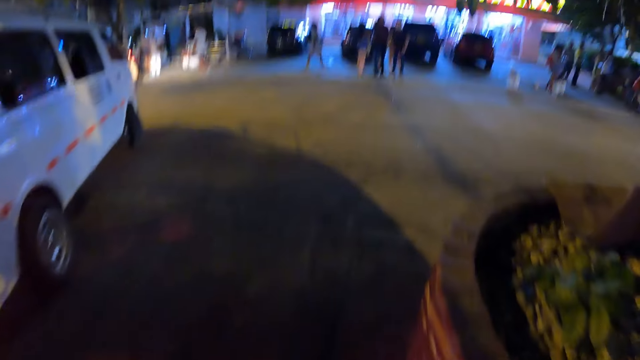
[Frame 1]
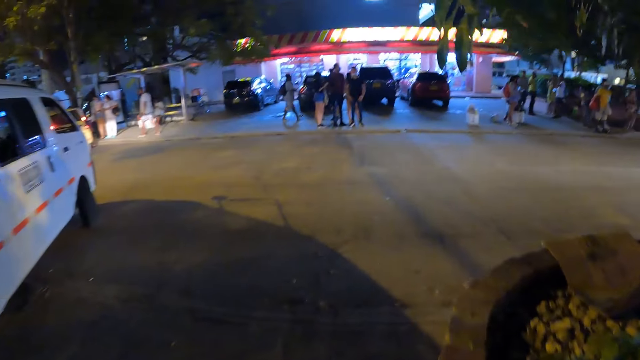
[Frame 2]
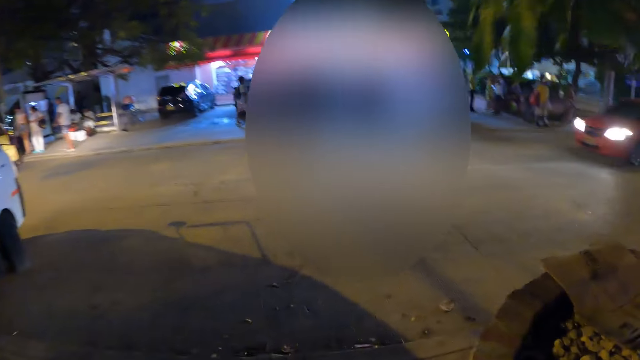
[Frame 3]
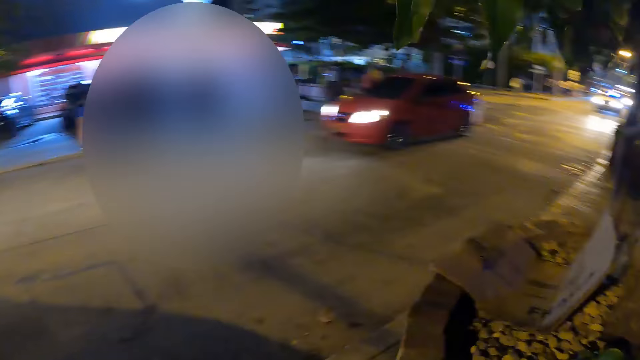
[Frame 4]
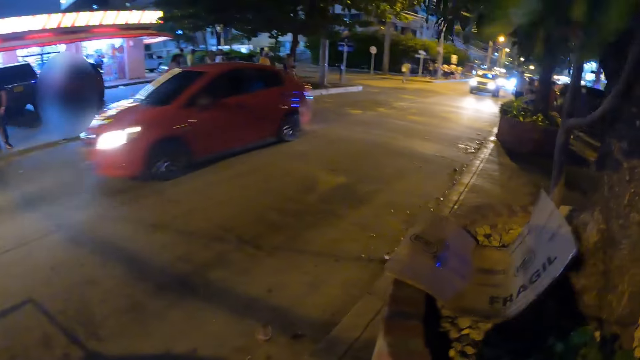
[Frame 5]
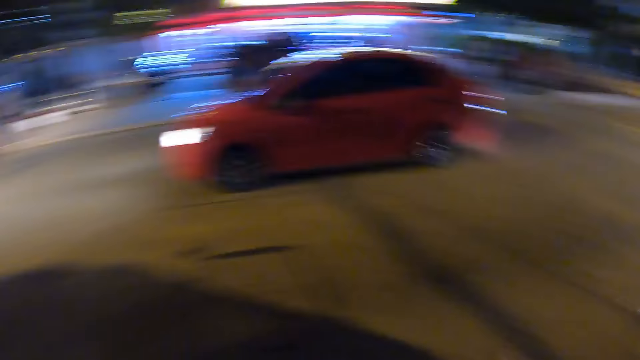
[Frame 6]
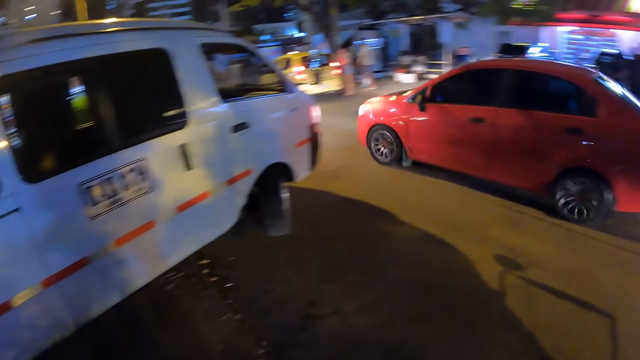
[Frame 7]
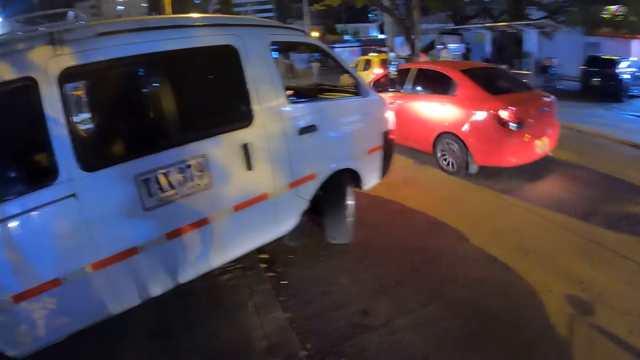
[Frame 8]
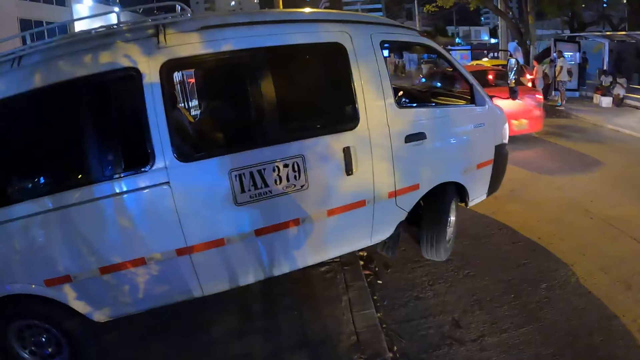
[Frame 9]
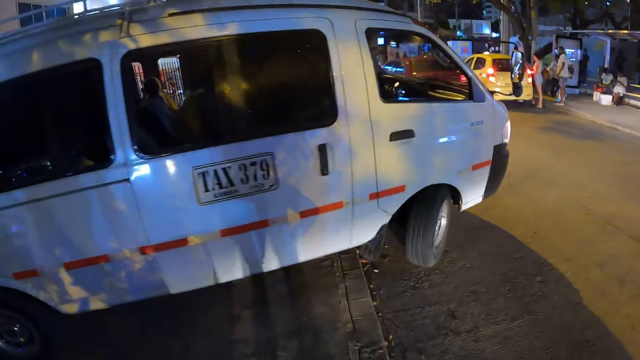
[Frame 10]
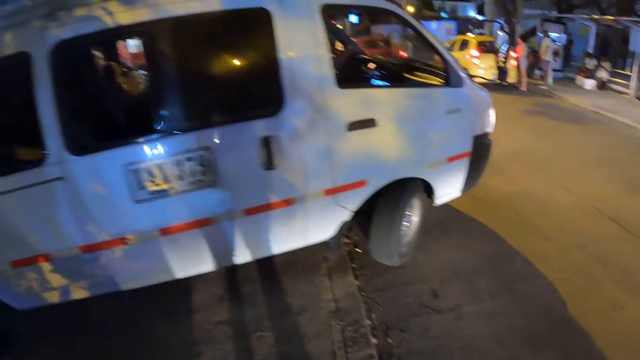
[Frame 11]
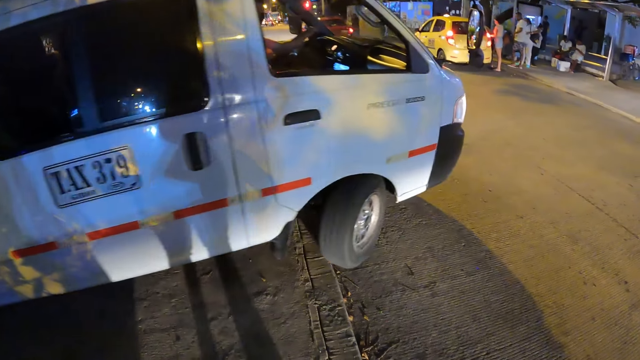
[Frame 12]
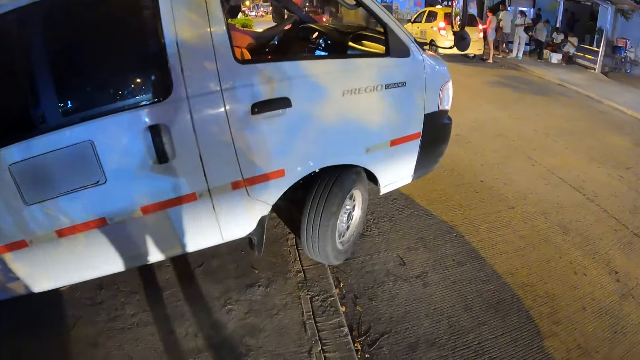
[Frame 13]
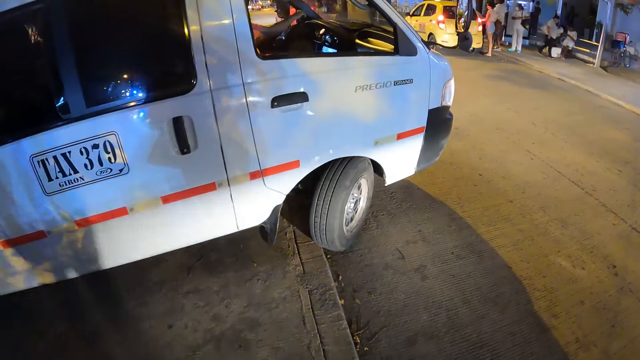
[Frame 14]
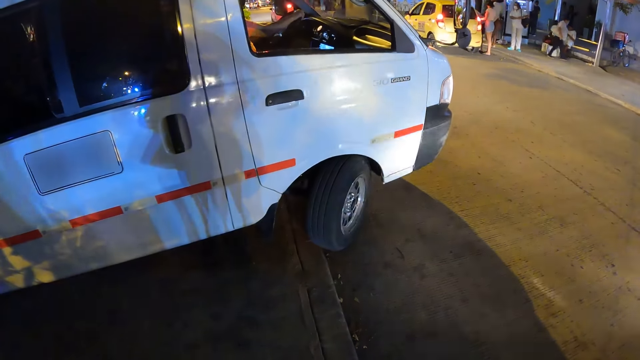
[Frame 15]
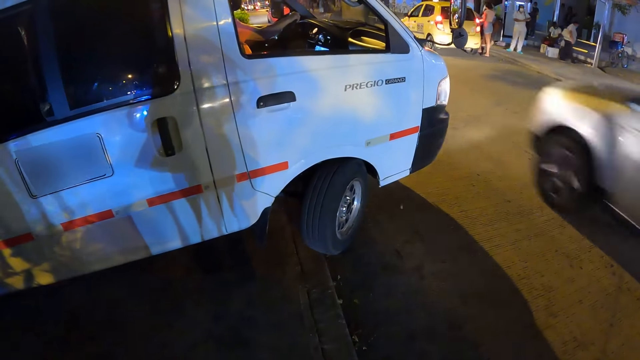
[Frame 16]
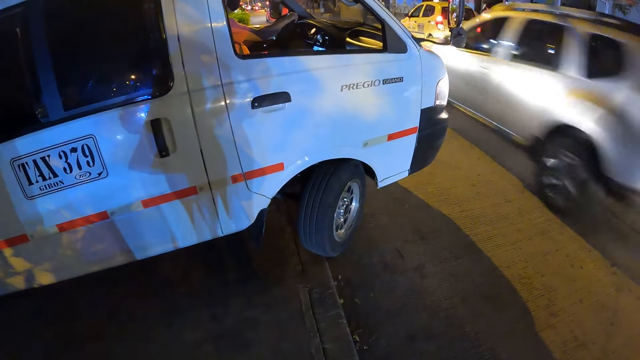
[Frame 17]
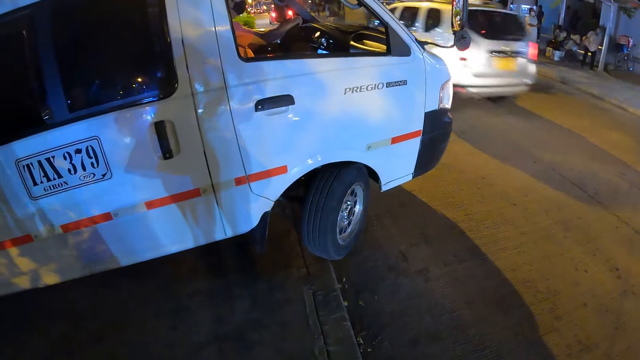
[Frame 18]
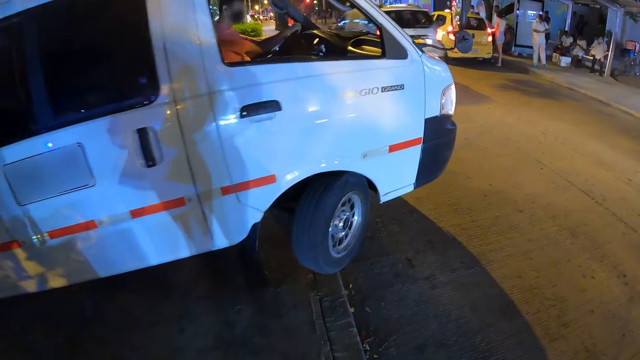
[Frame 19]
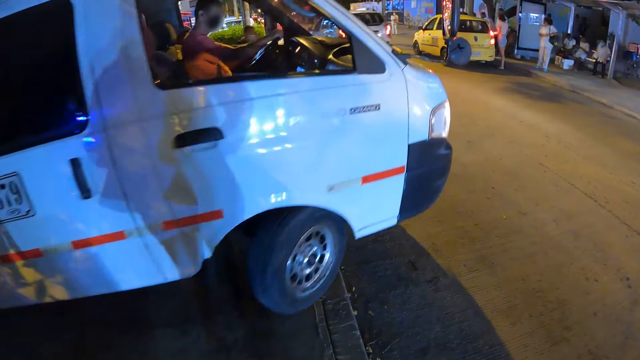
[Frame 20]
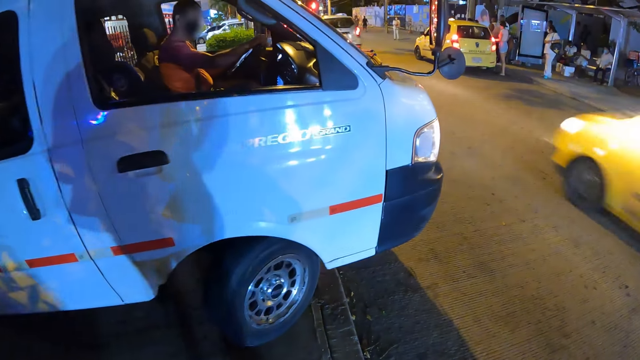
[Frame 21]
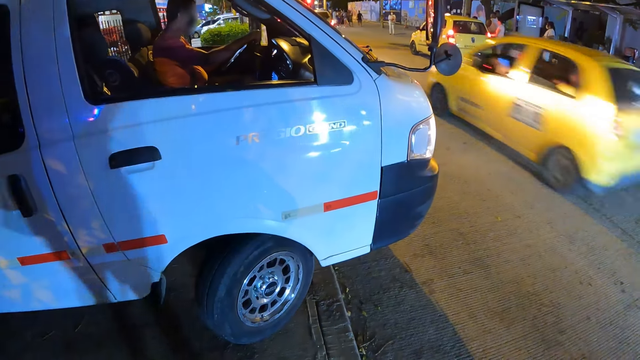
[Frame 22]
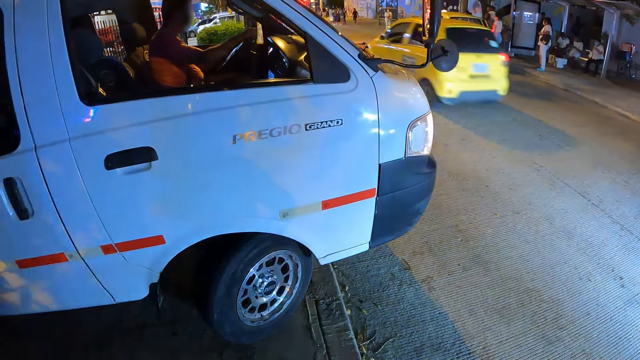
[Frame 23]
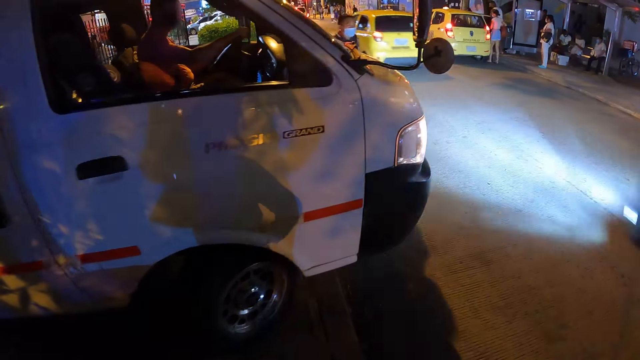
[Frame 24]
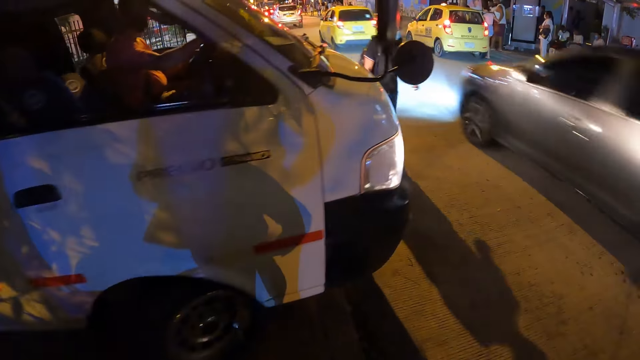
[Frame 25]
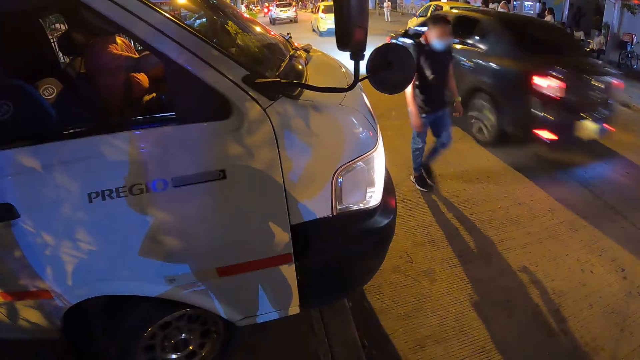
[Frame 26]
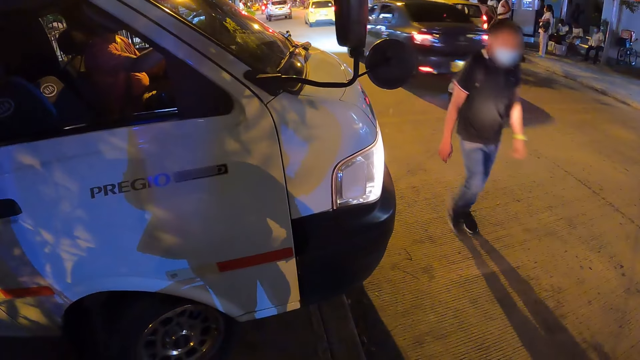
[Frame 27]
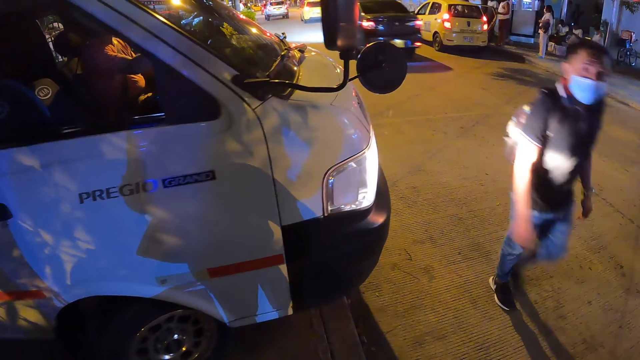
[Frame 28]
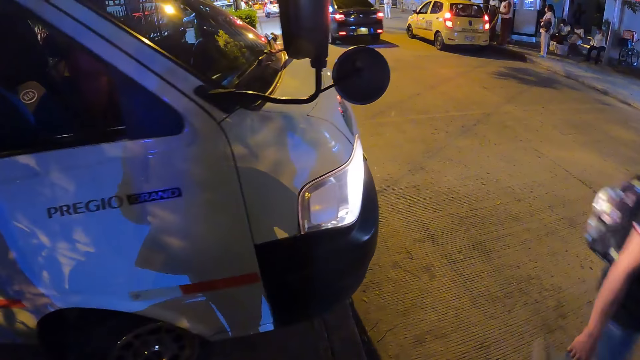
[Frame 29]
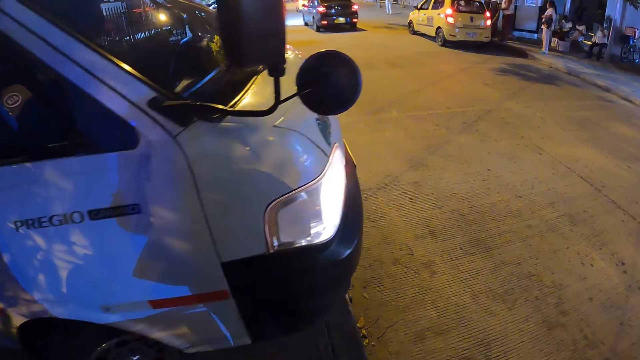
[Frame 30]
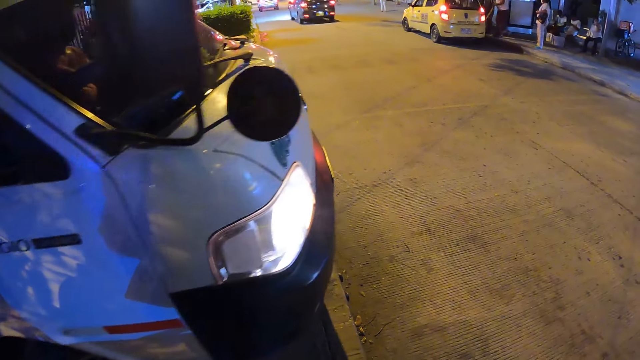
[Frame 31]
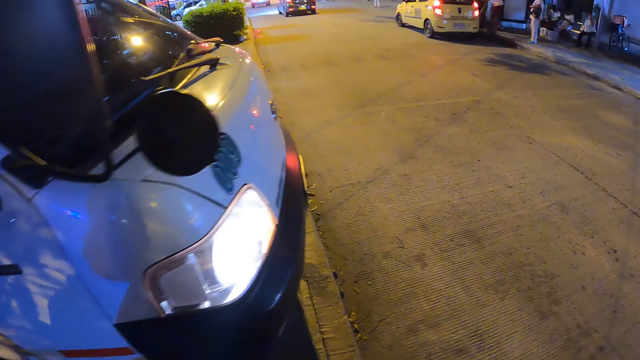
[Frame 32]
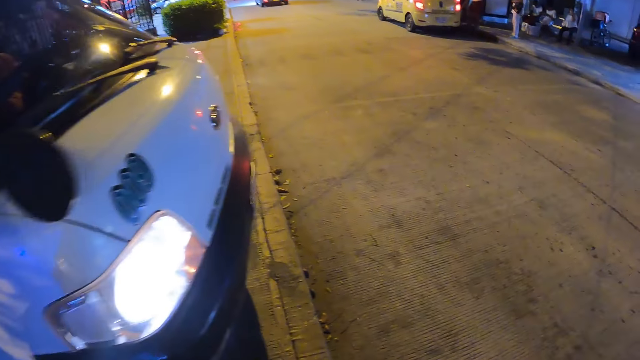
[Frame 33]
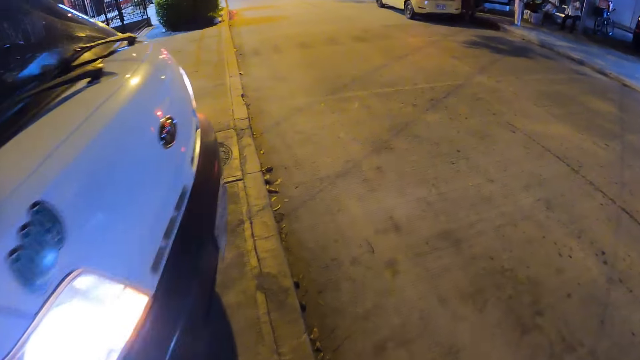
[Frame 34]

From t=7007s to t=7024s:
A red car drives past the camera wearer. A silver car drives past the camera wearer. A yellow car drives past the camera wearer. A grey car drives past the camera wearer.

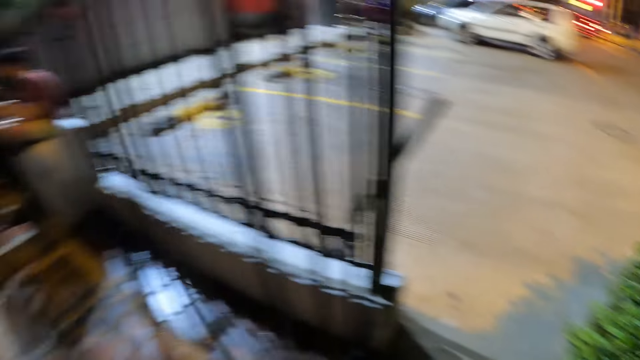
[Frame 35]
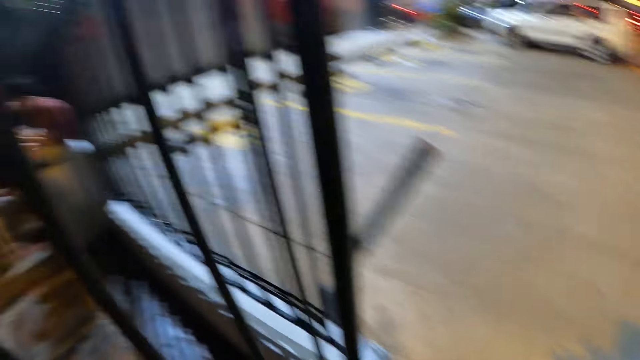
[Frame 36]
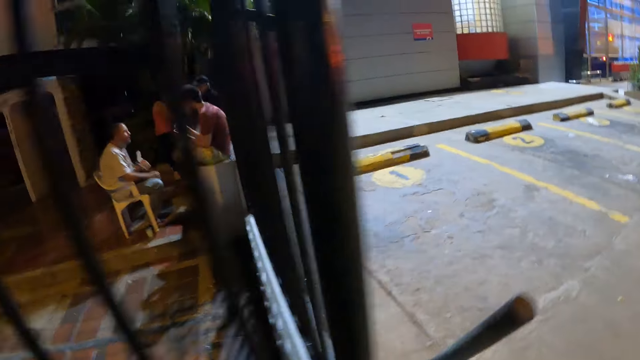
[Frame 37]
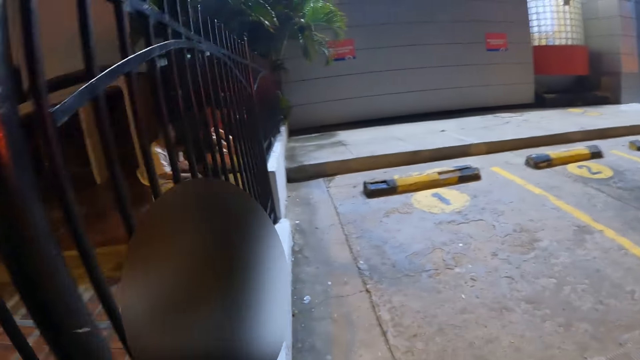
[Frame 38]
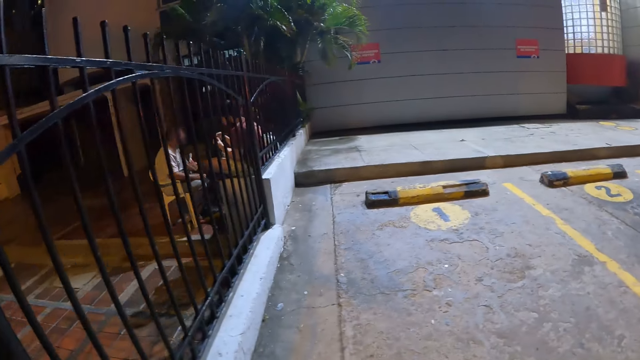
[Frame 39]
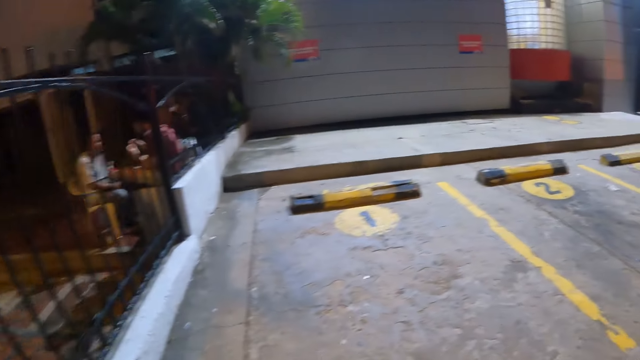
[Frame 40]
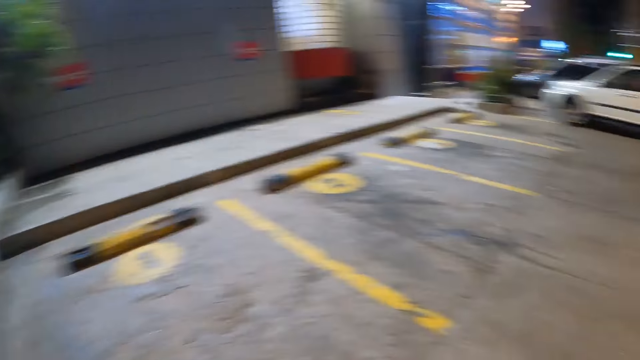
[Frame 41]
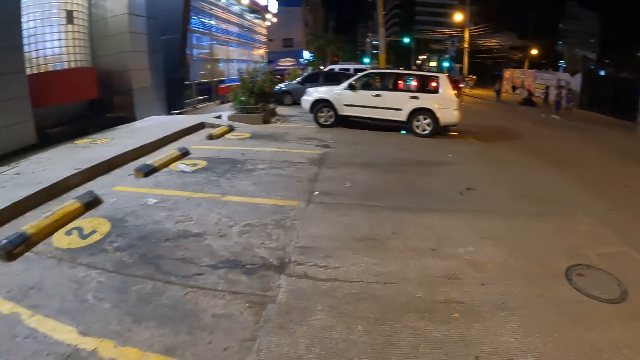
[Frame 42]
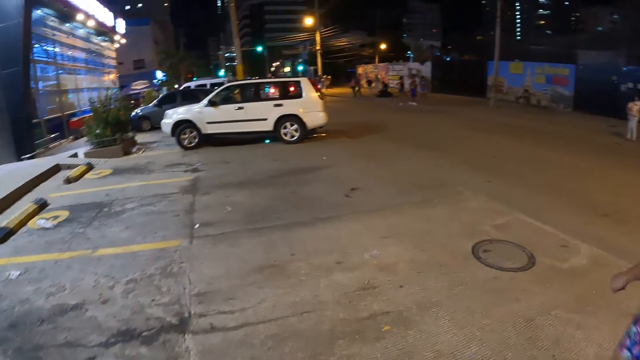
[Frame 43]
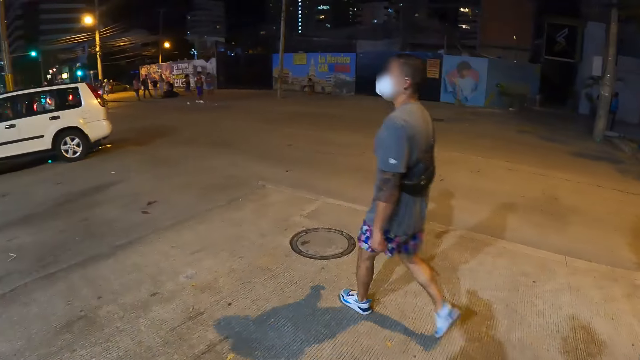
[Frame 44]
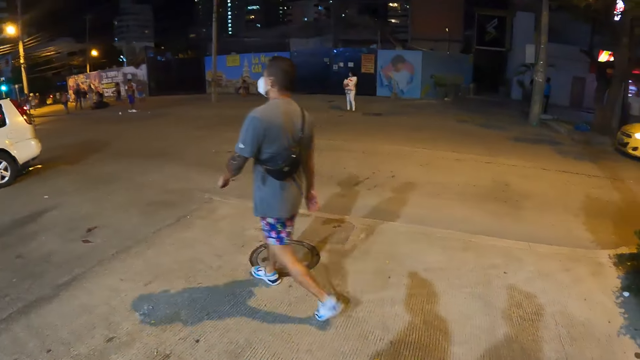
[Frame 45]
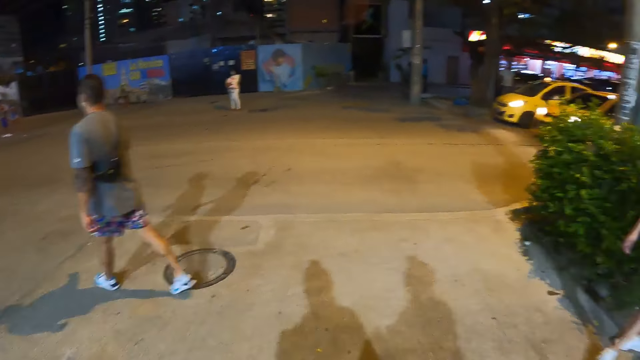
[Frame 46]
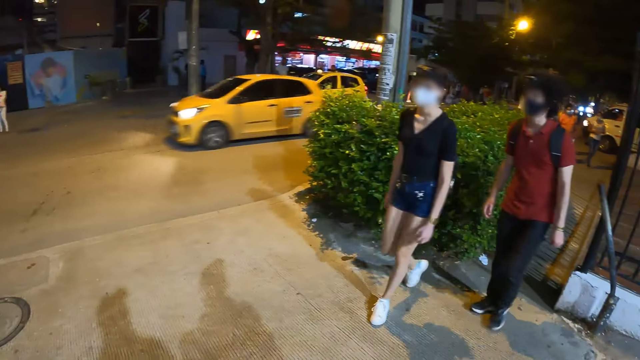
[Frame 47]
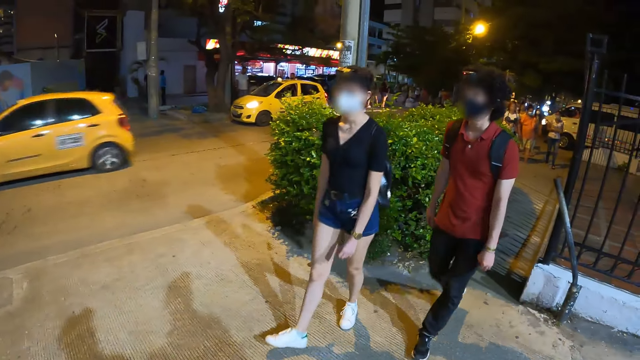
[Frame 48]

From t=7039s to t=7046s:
The camera wearer looks around the road. They walk along the road. A man walks by the camera wearer. A woman walks toward the camera wearer along with another man.
